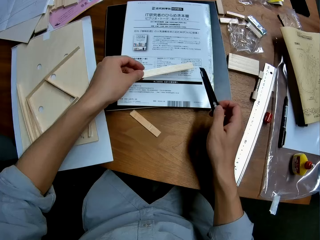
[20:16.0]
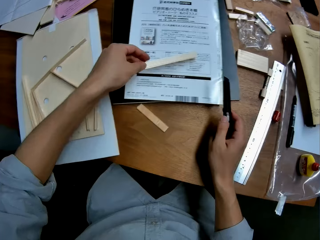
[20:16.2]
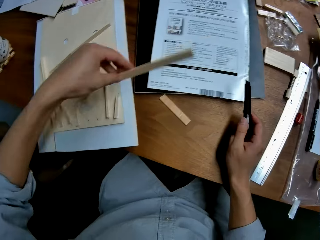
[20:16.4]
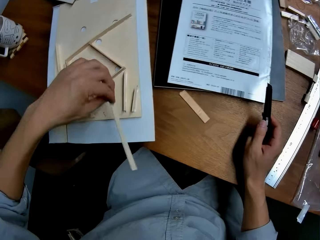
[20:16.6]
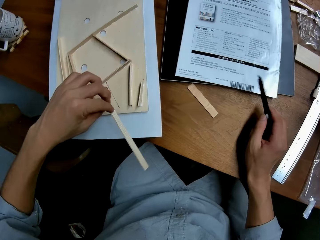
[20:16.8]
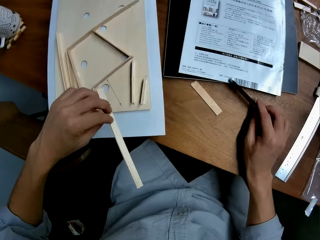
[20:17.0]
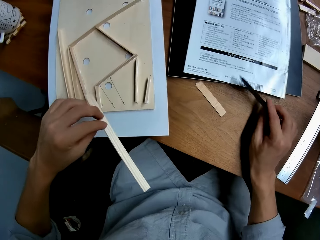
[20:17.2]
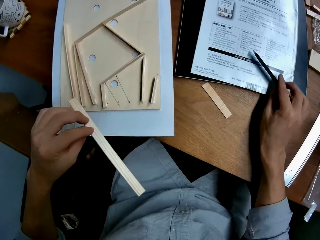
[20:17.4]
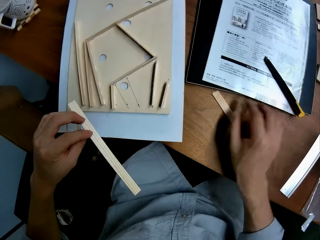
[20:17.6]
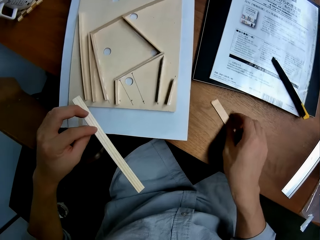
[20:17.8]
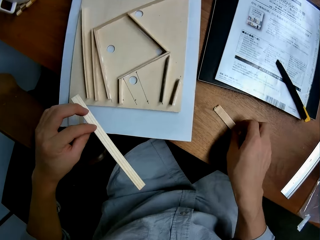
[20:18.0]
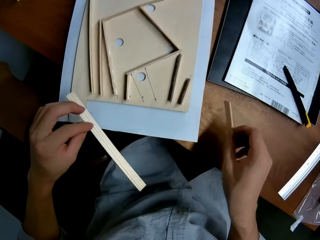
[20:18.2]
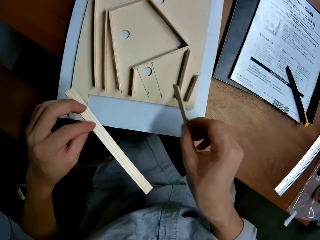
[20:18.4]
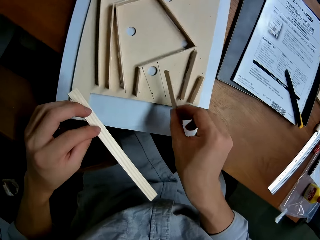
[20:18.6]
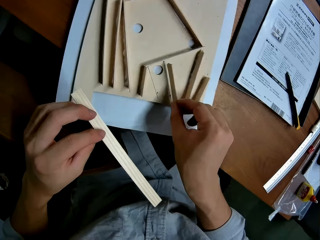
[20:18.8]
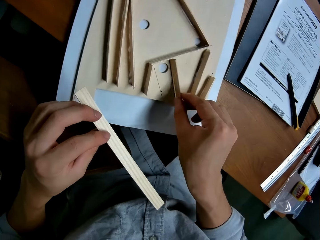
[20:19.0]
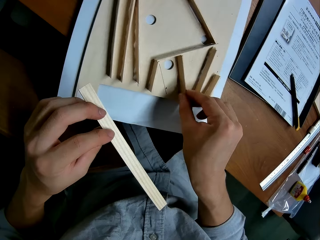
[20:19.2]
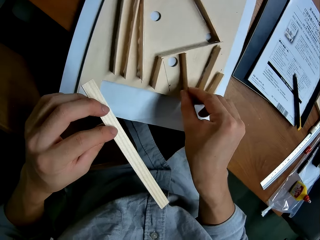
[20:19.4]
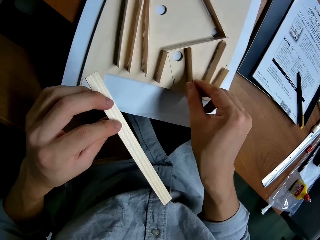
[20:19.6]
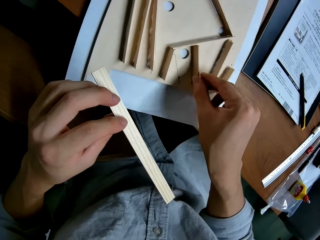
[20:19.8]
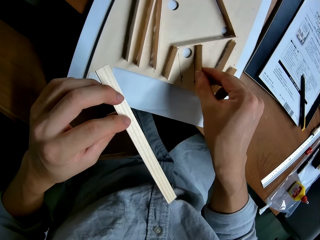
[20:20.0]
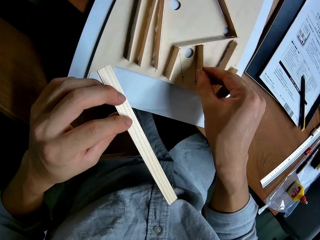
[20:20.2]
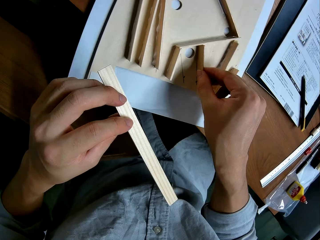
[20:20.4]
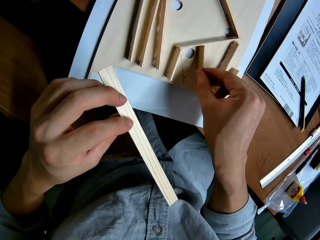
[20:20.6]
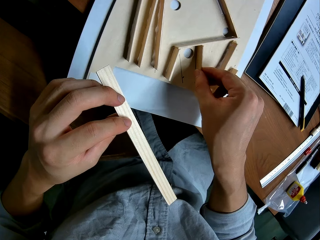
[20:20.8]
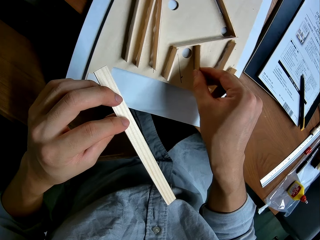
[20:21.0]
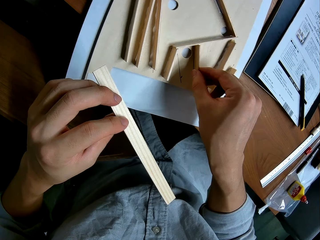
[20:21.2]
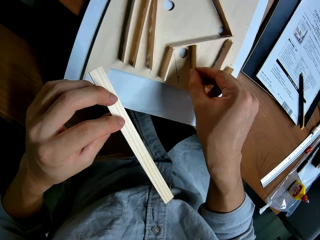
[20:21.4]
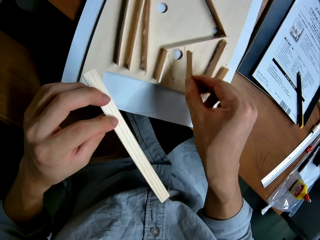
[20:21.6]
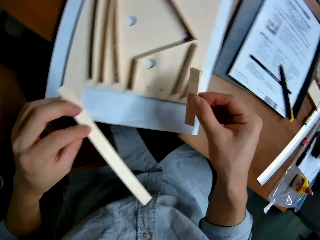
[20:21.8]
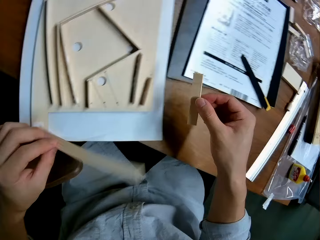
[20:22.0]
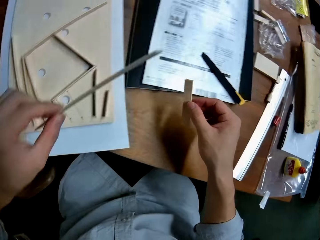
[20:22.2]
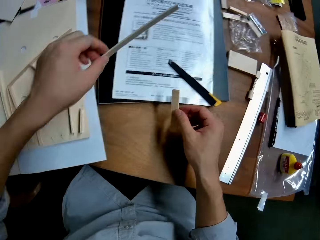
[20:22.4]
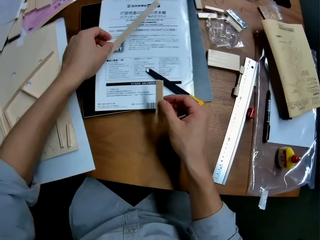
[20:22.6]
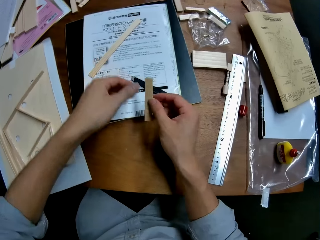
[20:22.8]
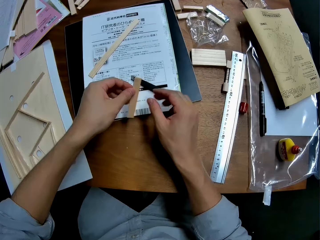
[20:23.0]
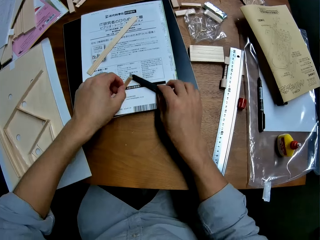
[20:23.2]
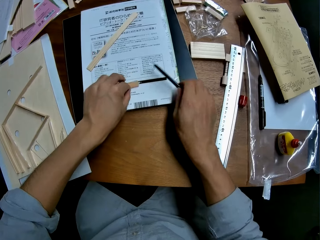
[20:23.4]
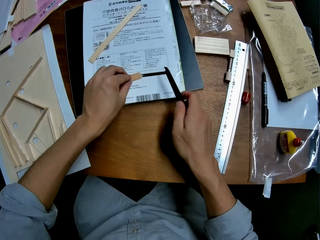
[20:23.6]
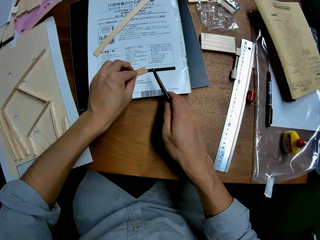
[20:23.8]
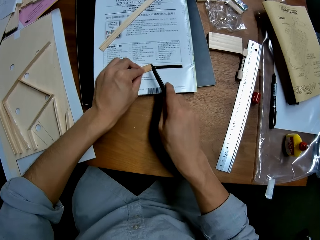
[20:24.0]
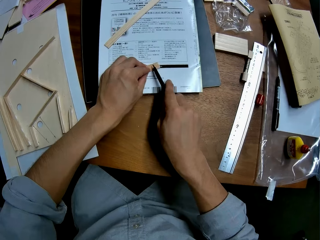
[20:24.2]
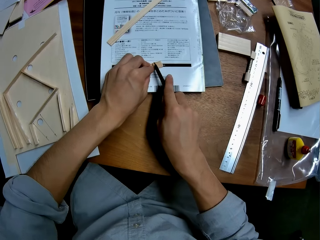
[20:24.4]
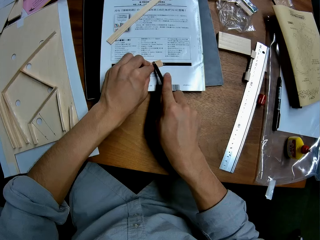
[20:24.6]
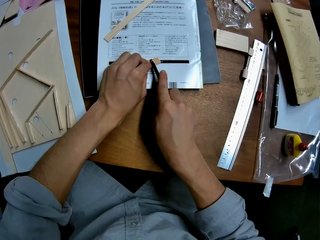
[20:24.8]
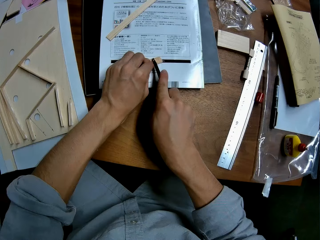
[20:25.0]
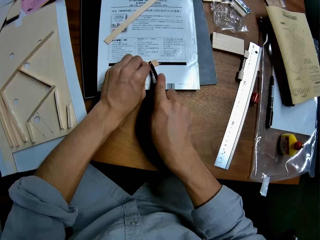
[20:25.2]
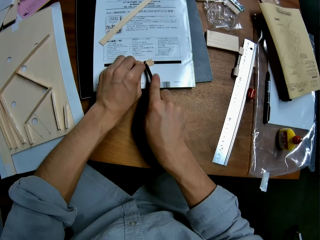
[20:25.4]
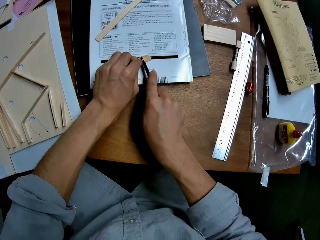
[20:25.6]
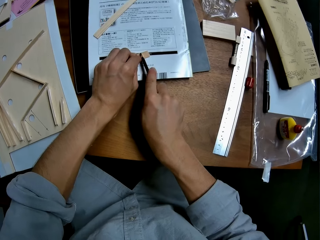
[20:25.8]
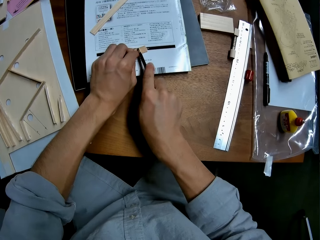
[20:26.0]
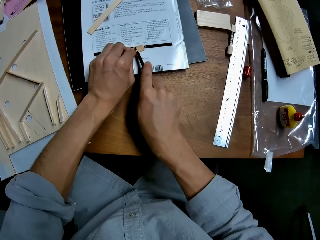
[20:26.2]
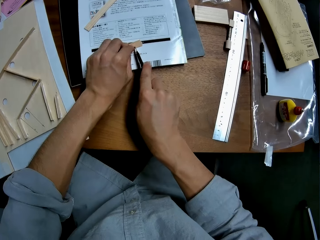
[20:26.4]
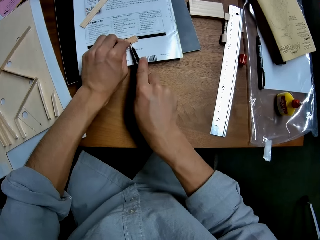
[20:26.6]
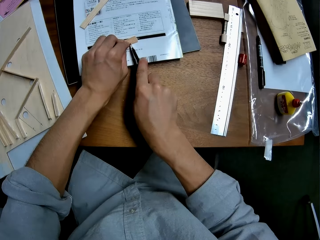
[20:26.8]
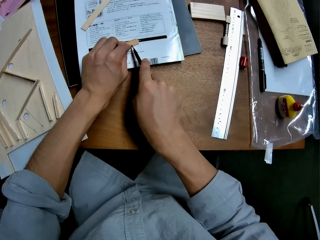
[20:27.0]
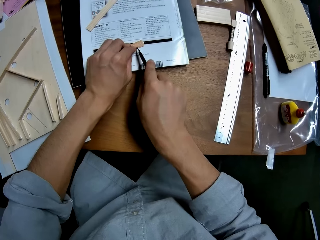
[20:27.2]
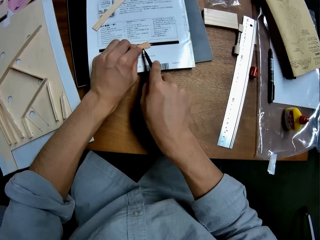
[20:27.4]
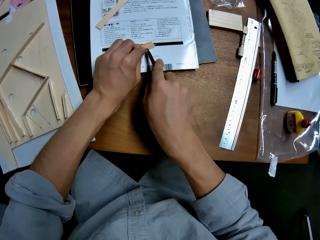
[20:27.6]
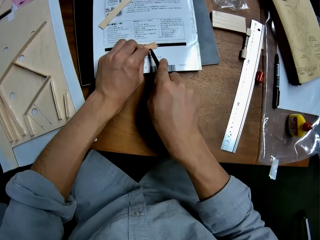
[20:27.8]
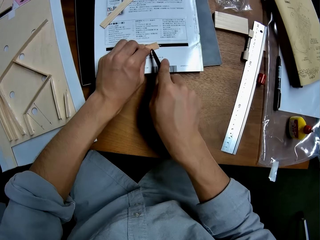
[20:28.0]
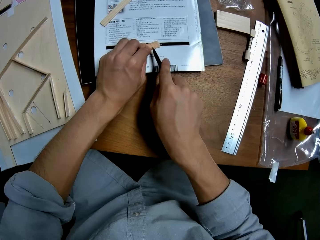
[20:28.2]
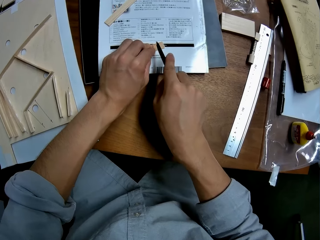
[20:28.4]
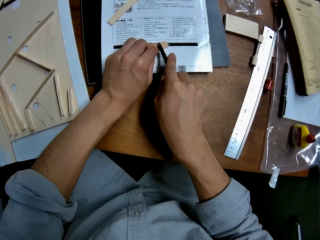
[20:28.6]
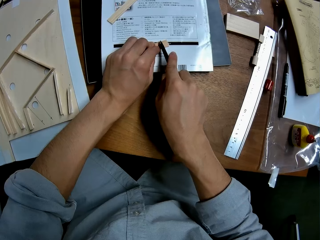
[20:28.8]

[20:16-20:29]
The camera wearer picks up a cutter from the table. She drops the cutter on the table. She picks up a piece of wood or laser wood from the table with her right hand. She measures the laser wood on the mark on the piece of wood. She puts the wood on the wood structure. She puts the other laser wood on her left hand on the table. She transfers the laser wood to her left hand. She picks up the cutter from the table. She cuts the laser wood with the cutter.

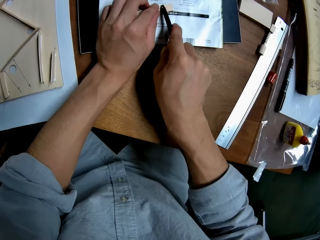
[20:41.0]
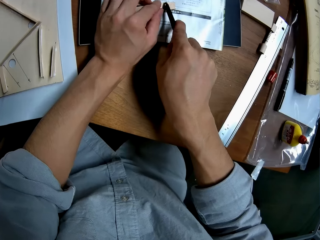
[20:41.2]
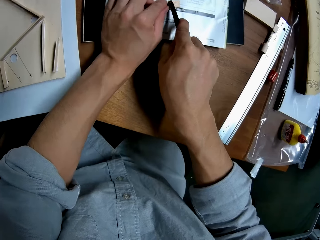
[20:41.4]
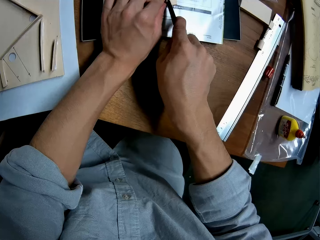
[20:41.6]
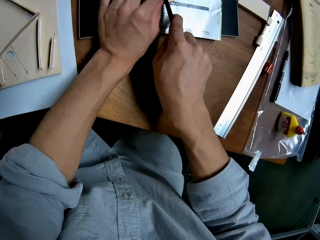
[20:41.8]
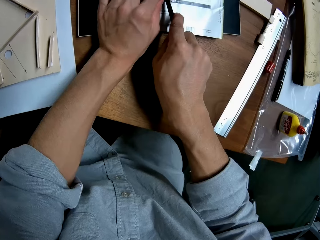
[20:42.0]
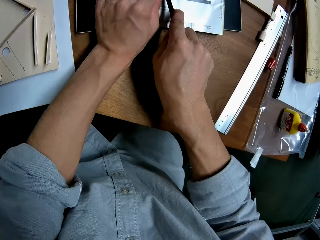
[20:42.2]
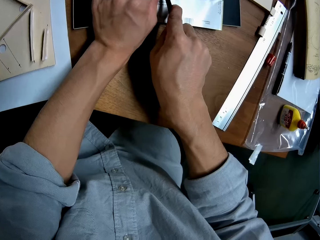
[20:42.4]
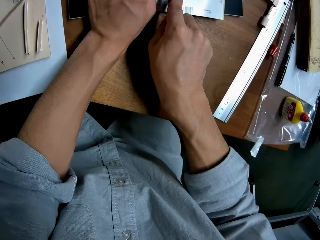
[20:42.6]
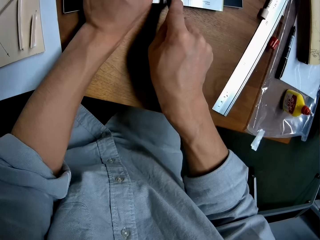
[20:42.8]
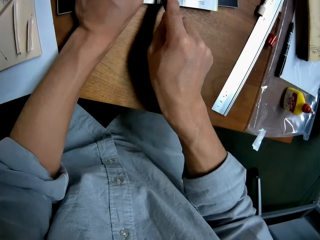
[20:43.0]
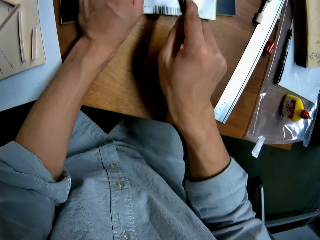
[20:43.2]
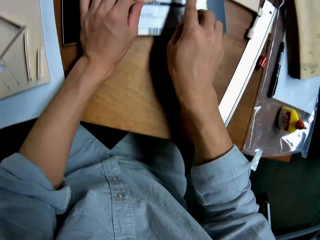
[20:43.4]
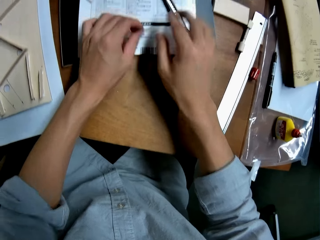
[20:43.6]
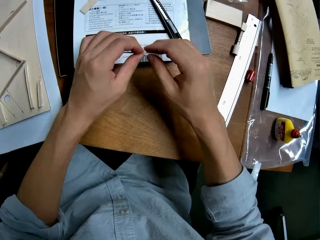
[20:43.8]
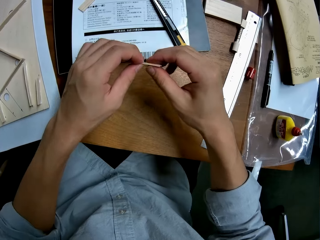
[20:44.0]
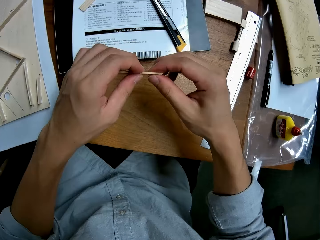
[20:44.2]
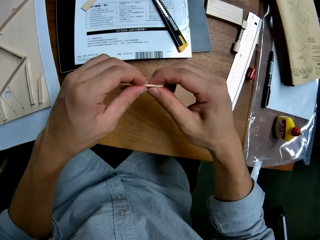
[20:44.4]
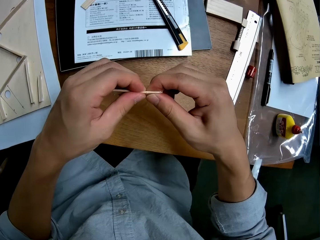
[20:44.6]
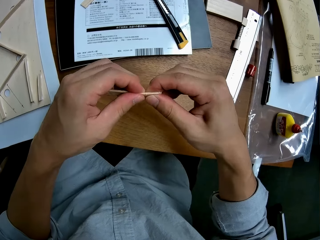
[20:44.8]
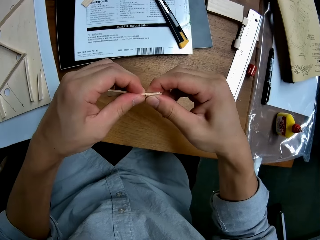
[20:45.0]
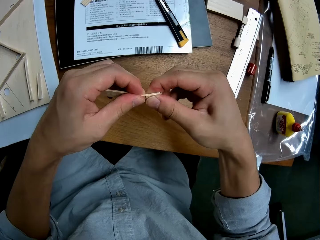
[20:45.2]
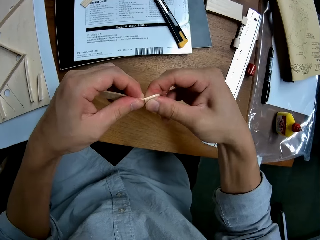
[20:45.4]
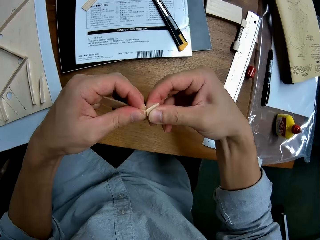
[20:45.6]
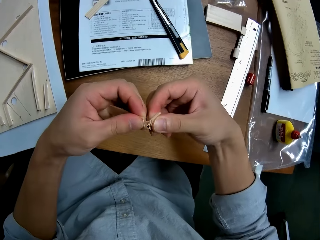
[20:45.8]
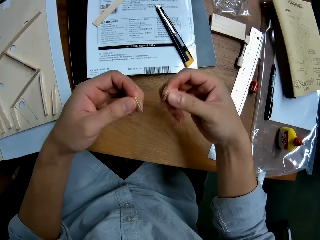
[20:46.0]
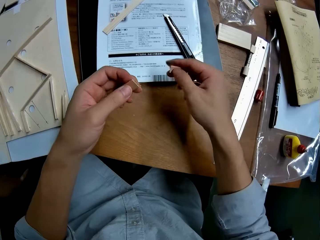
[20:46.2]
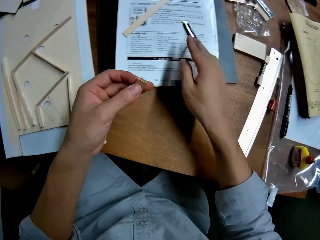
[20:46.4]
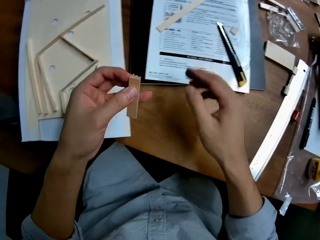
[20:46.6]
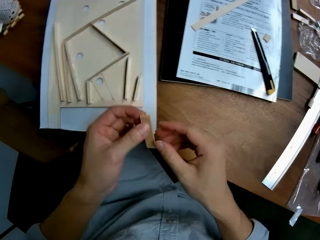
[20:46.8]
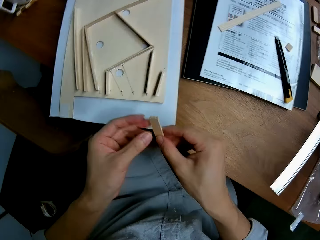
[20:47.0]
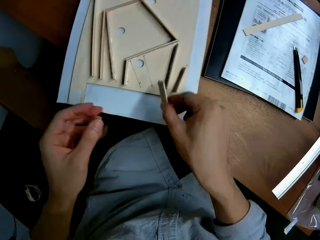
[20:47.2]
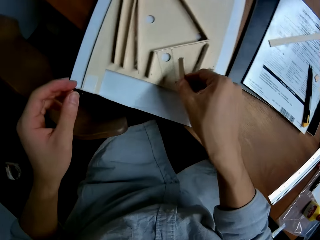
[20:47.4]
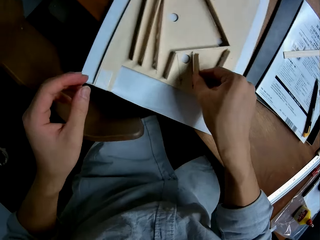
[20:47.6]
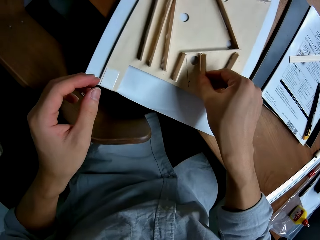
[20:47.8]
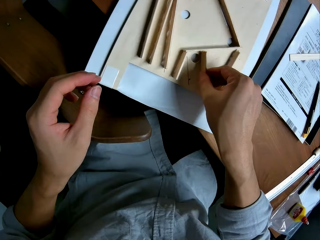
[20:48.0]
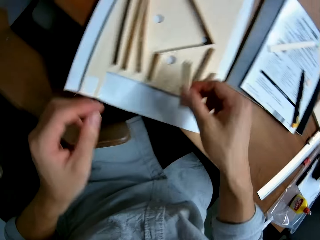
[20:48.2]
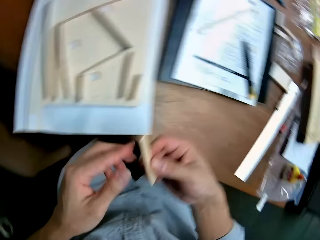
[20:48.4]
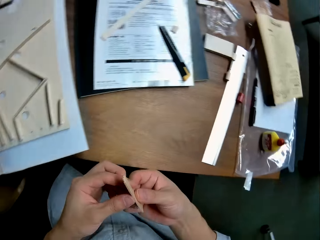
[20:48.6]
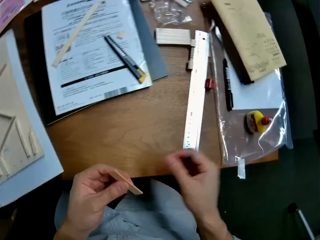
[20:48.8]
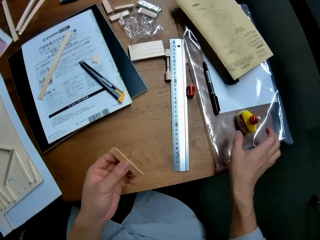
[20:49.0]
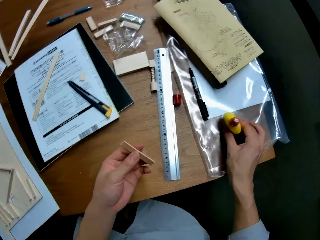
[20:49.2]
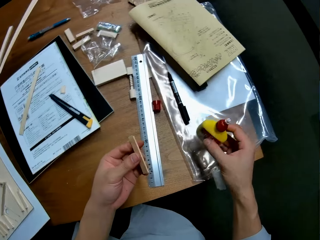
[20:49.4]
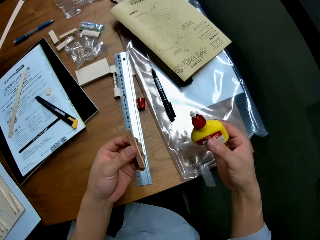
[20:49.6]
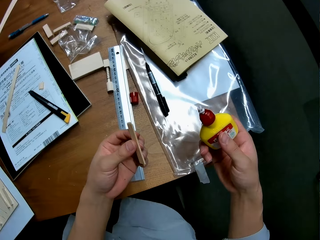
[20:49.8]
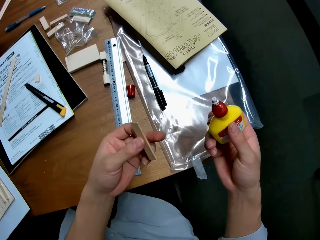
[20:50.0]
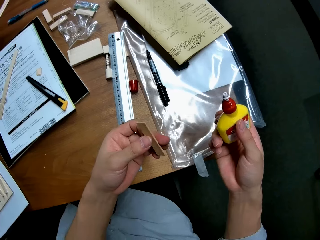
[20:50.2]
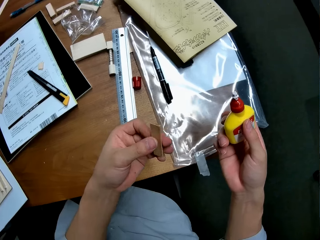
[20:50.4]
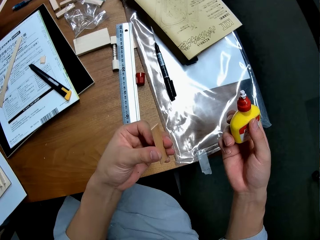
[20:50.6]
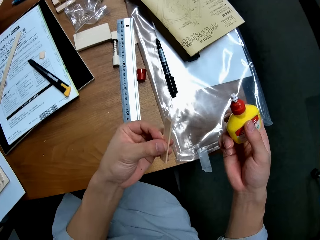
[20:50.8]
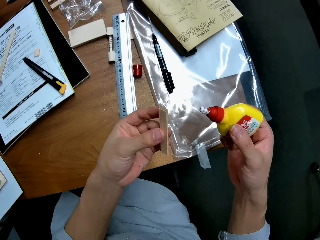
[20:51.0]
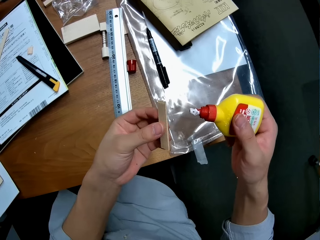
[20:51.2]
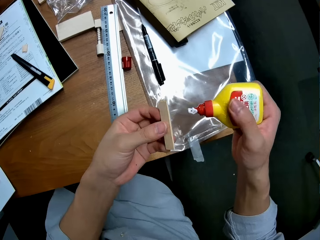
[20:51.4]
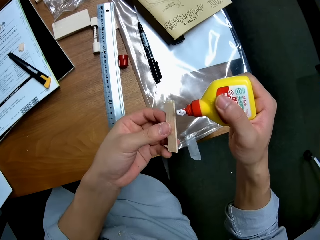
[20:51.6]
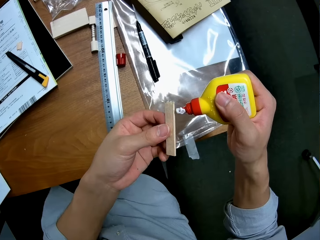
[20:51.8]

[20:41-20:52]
The camera wearer drops the cutter on the table. She breaks the laser wood with her hands. She throws the other piece on the table. She transfers the laser wood to her right hand. She puts the piece of wood on the wood structure. She measures the laser wood on the mark on the piece of wood. She transfers the laser wood to her left hand. She picks up a bottle of glue from the table.
